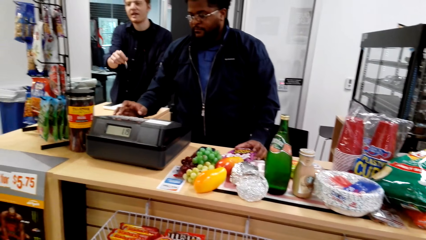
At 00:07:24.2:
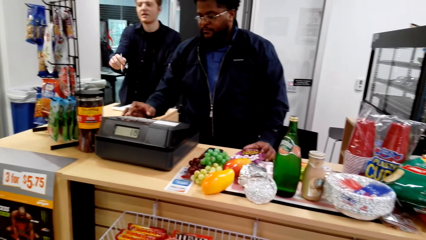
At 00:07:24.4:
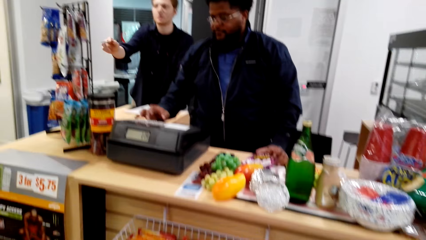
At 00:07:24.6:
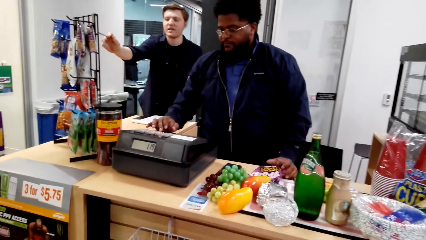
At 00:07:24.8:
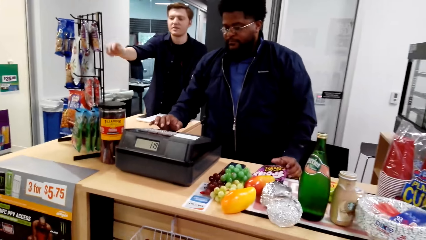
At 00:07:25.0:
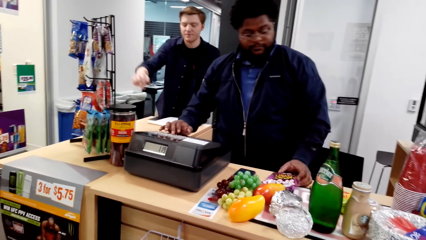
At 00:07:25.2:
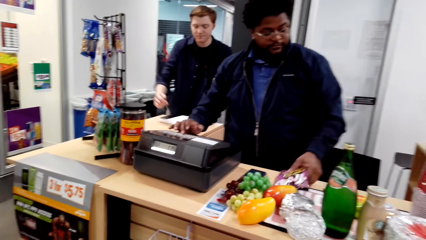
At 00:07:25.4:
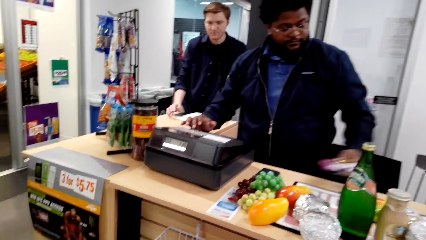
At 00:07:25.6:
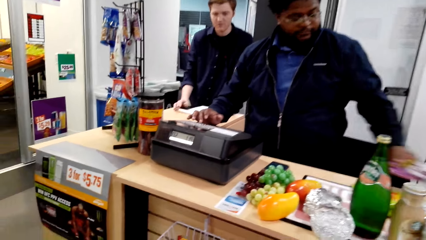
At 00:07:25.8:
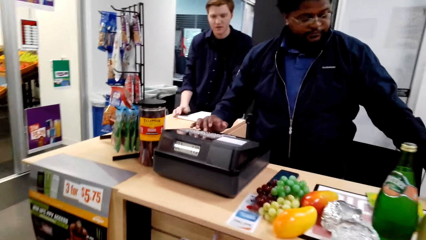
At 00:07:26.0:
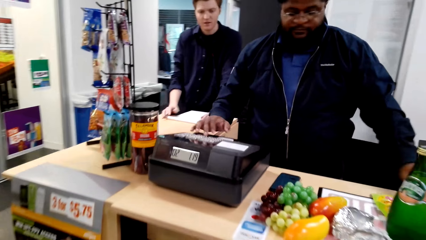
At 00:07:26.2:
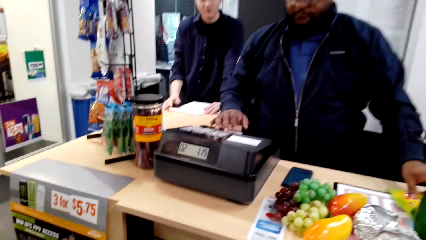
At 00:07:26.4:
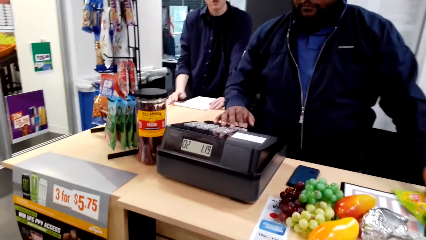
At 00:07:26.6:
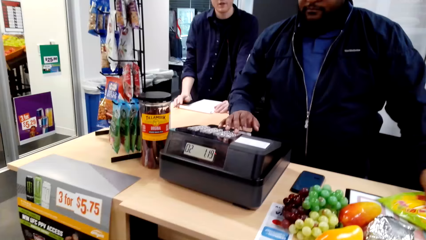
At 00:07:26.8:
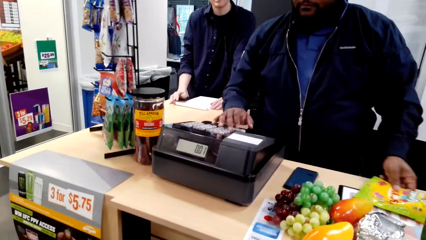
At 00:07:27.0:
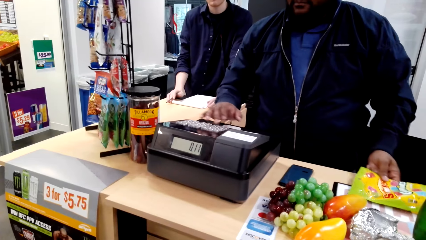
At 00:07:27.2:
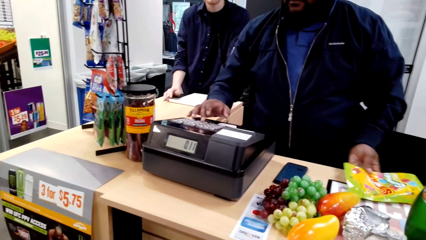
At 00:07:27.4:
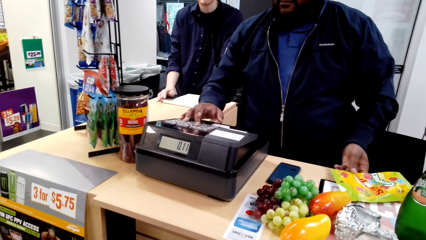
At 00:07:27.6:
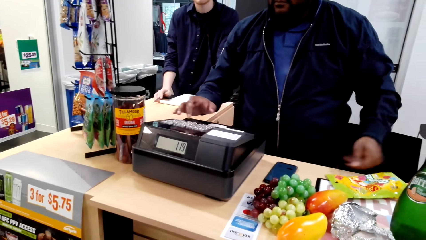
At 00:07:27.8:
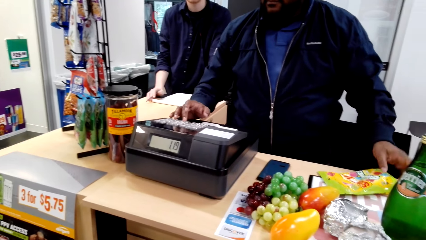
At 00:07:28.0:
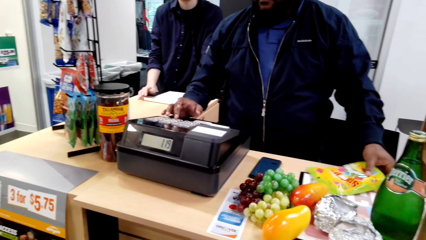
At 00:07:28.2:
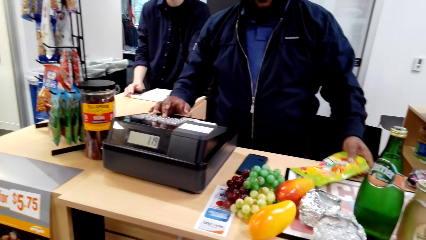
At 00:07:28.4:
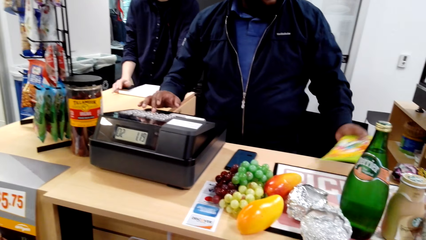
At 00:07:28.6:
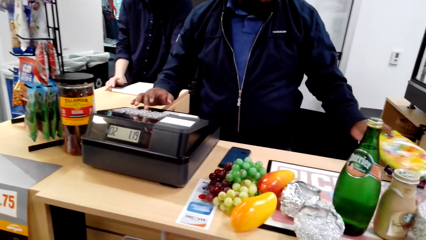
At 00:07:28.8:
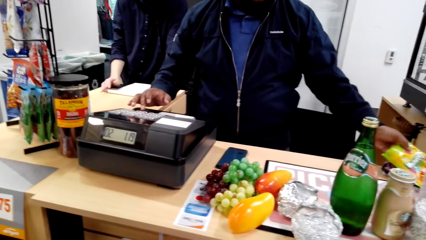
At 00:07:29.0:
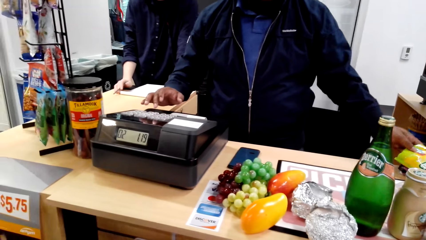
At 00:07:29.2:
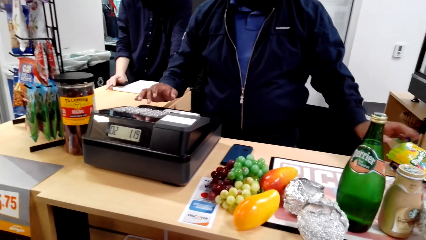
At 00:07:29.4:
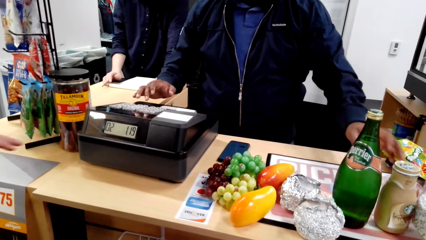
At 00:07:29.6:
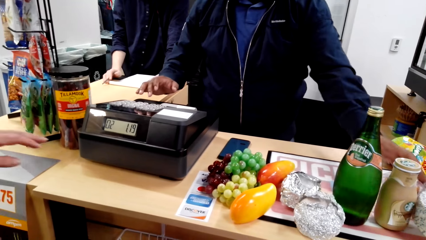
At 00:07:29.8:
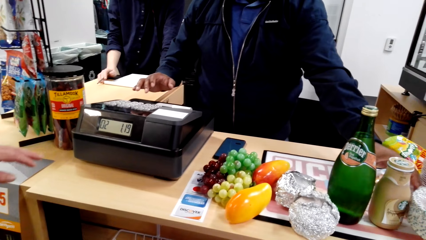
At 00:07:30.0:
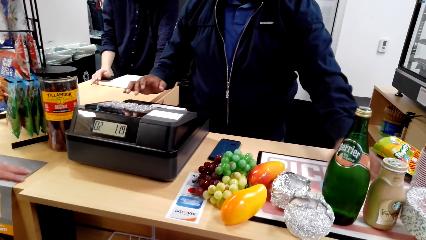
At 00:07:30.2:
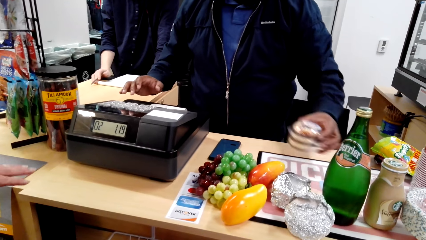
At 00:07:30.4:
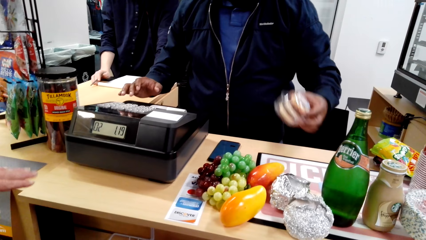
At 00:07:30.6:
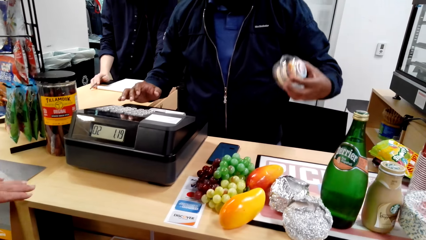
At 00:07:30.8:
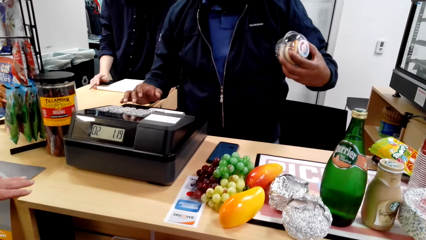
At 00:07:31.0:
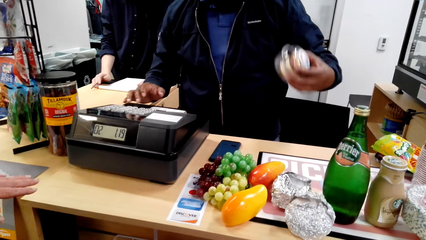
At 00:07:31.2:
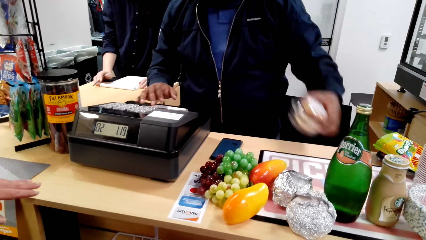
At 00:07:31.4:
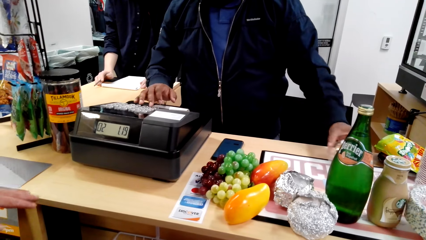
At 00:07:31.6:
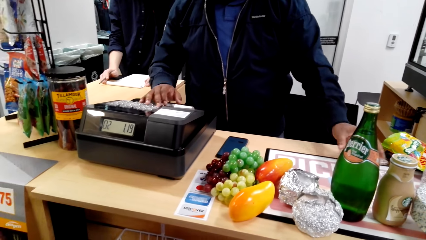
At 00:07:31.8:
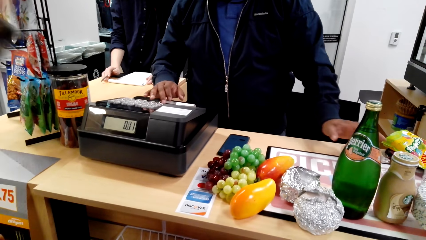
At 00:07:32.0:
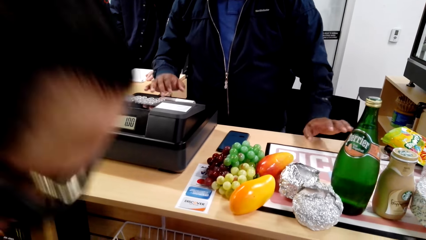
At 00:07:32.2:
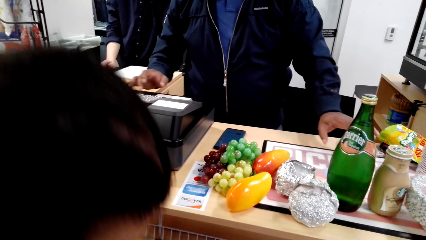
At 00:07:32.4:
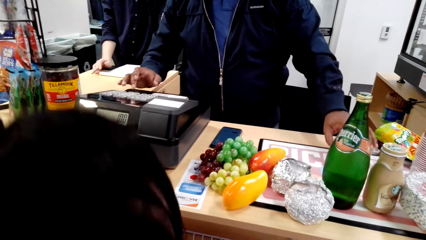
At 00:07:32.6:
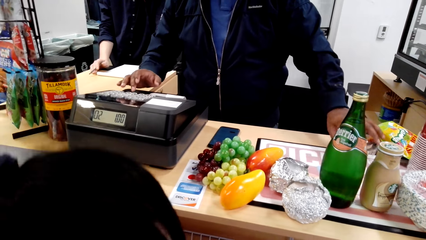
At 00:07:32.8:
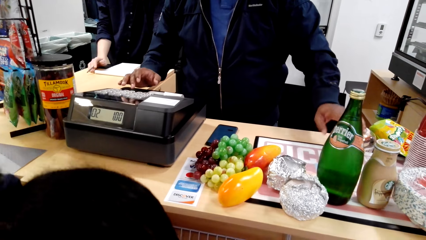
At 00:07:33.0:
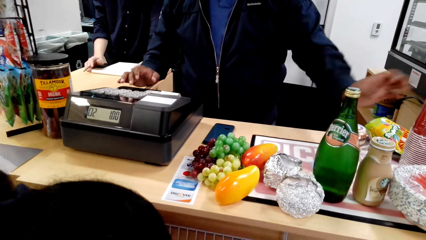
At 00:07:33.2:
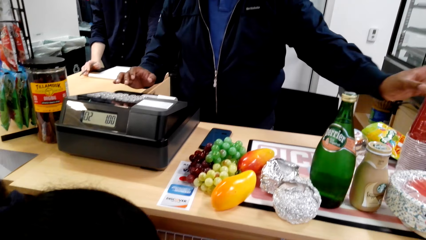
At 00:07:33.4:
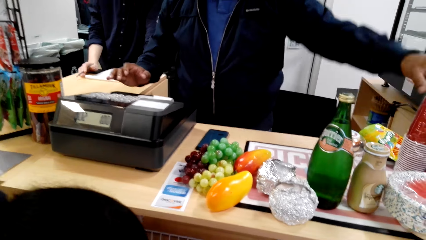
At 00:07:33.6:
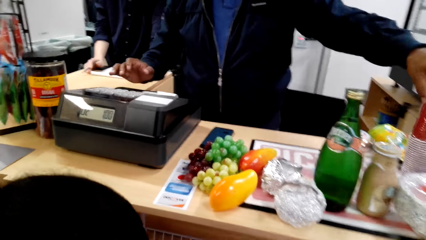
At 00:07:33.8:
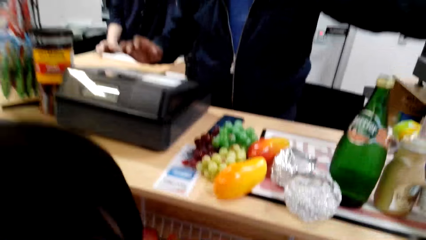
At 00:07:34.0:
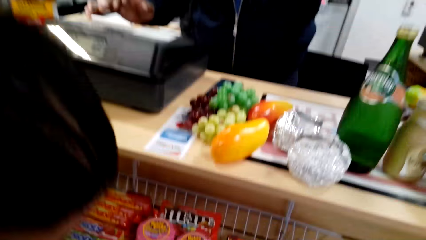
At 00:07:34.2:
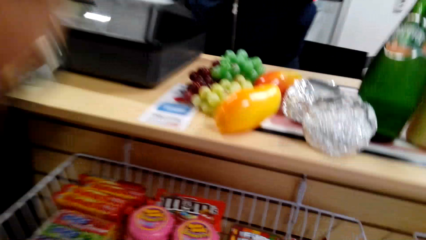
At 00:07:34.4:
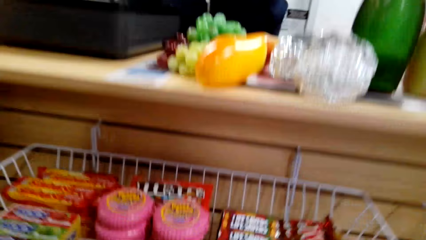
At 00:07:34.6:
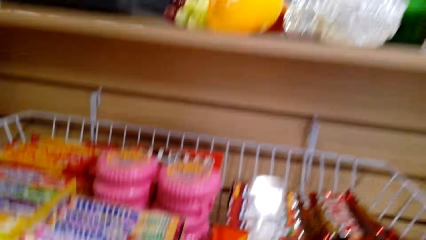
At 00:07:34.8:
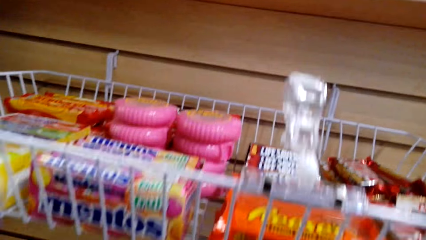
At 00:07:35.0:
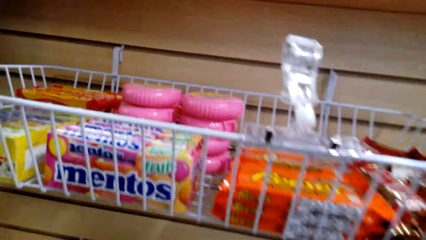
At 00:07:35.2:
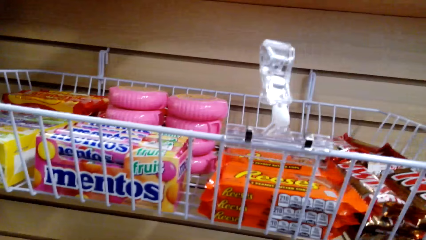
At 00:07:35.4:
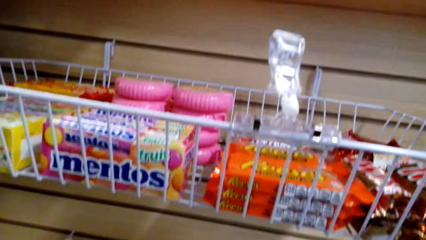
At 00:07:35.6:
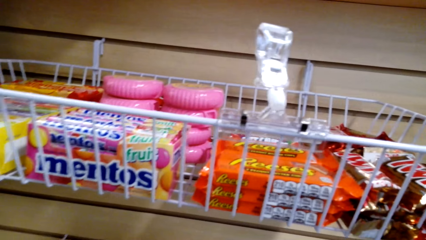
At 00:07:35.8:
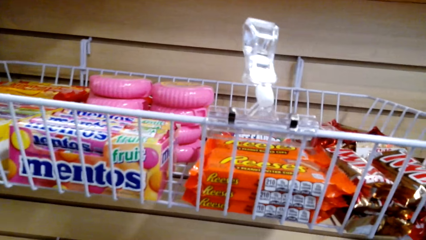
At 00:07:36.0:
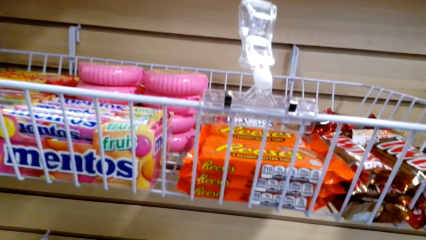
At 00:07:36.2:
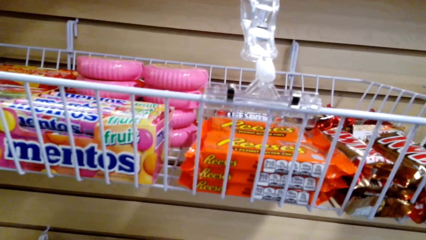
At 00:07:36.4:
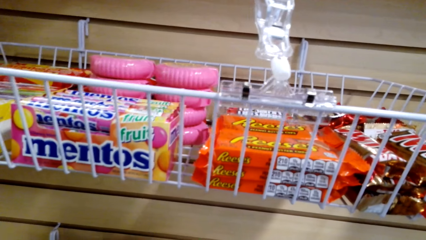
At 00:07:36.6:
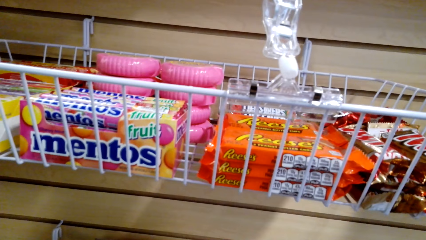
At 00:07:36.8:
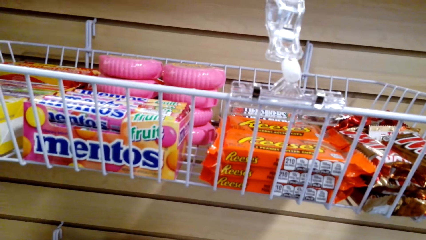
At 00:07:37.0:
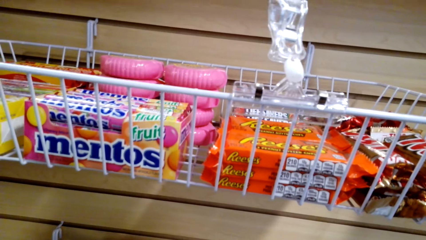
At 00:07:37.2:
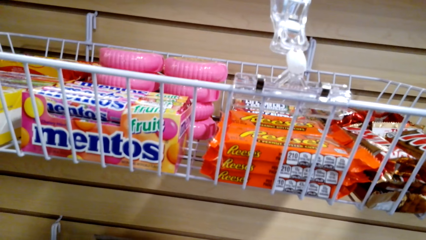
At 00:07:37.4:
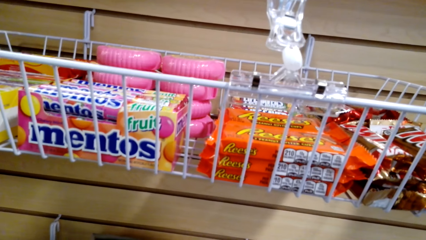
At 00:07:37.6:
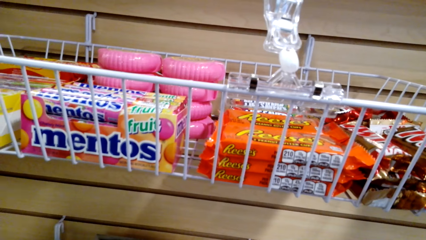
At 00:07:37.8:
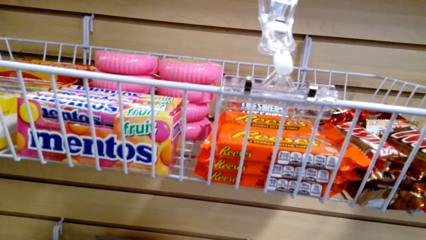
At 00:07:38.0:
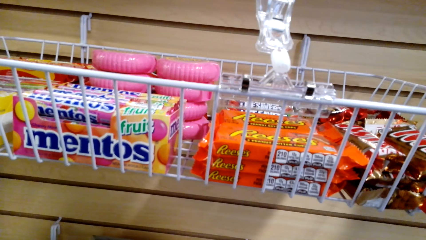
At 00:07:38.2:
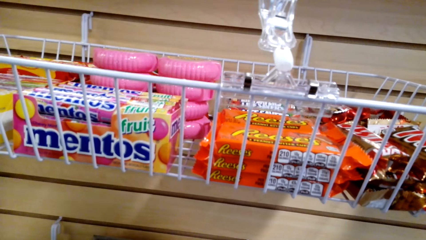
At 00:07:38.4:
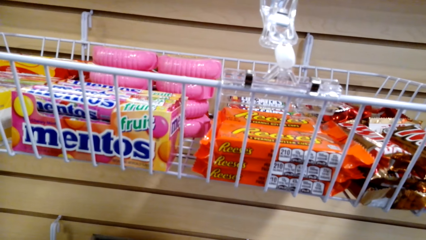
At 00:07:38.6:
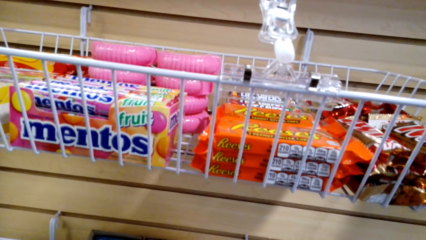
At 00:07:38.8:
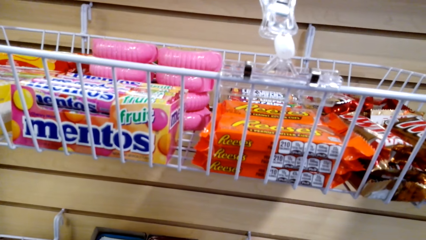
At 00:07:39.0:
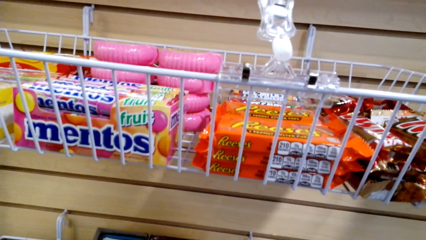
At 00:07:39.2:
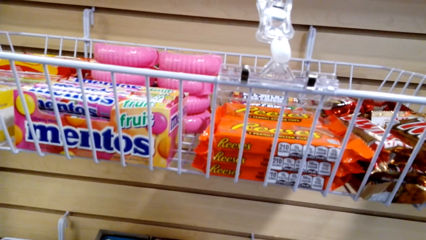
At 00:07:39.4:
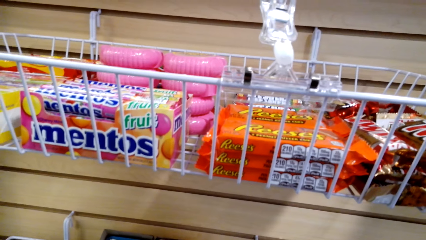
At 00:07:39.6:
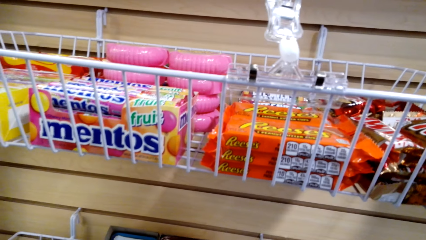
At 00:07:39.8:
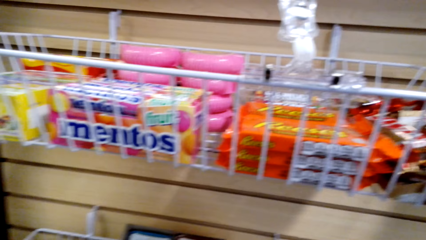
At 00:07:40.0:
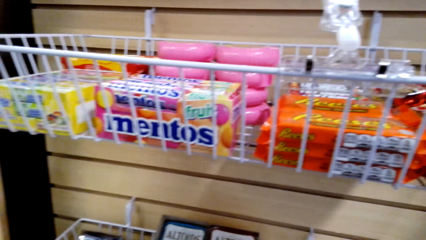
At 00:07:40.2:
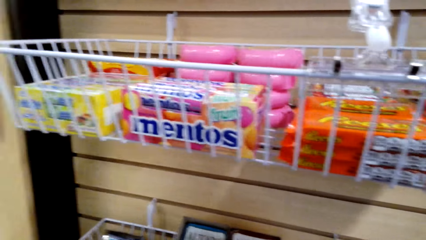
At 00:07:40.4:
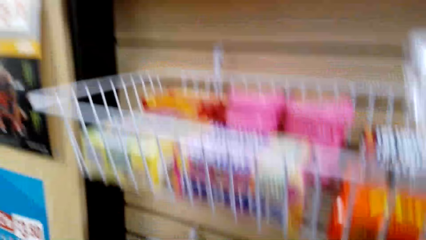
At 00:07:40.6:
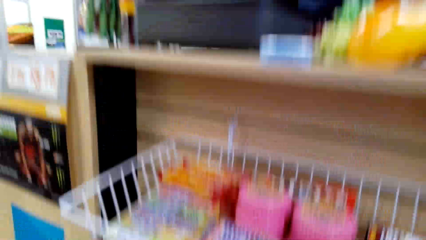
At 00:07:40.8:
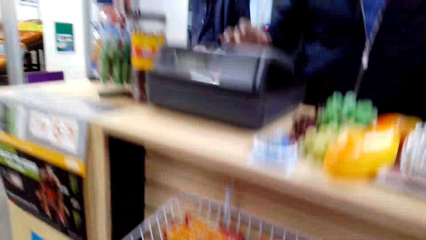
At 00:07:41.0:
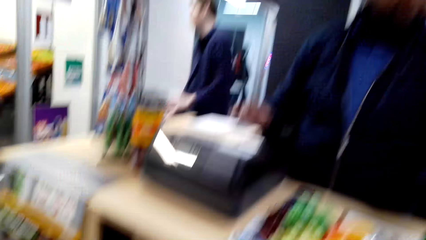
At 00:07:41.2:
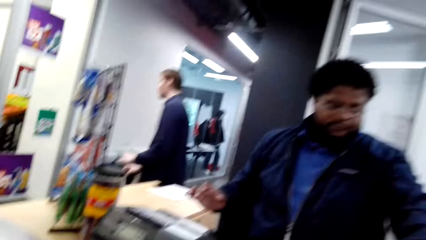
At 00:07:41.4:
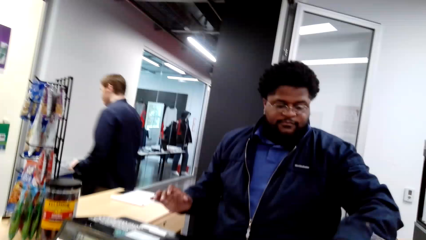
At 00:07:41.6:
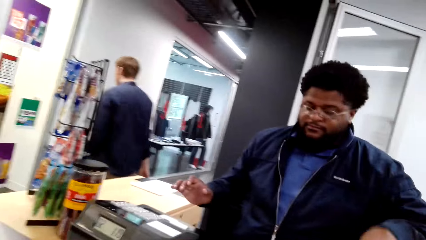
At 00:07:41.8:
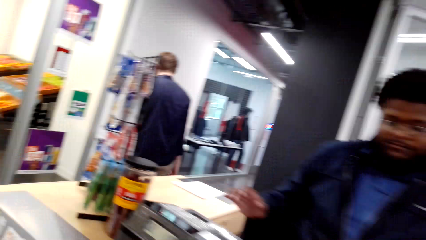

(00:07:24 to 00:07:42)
A man converses with the camera wearer. Another man puts the Trolli Crawlers aside. He pulls the Starburst and puts the Starburst aside. The camera wearer looks at a third man. The second man moves something, looks at something, puts the object on the desk, and presses the cash register. A woman converses with the camera wearer. The camera wearer converses with the woman. They look around the supermarket.
